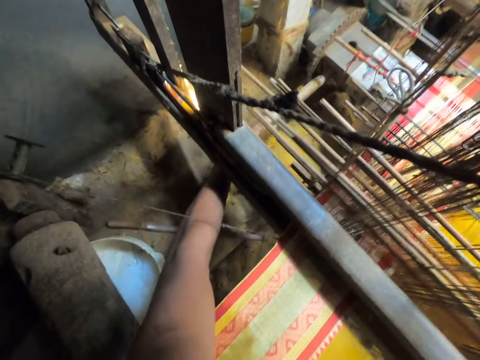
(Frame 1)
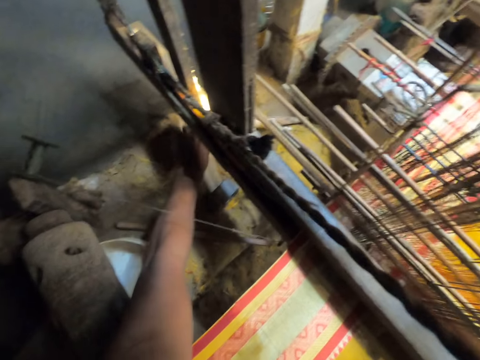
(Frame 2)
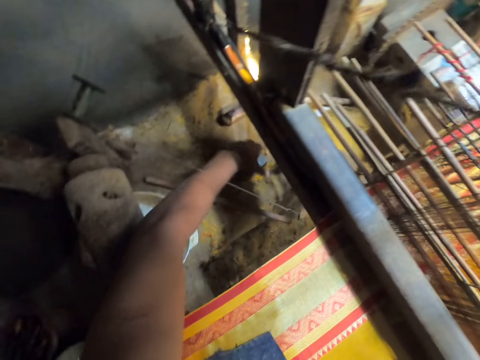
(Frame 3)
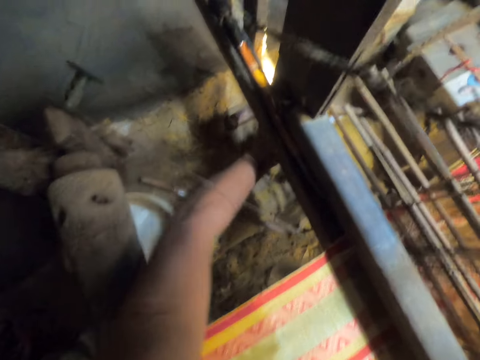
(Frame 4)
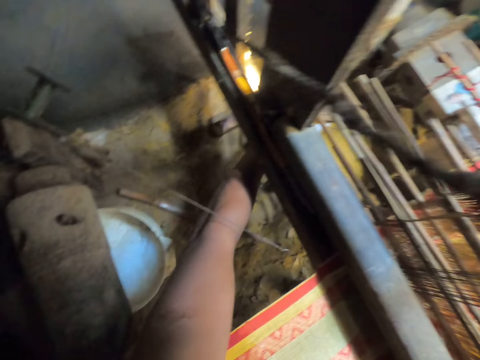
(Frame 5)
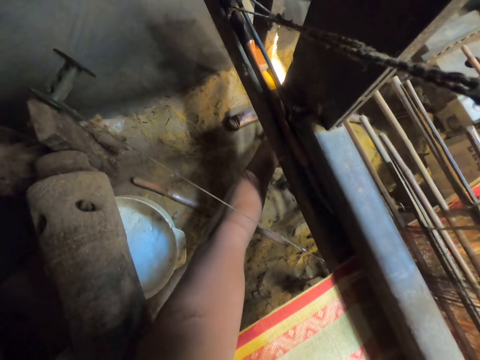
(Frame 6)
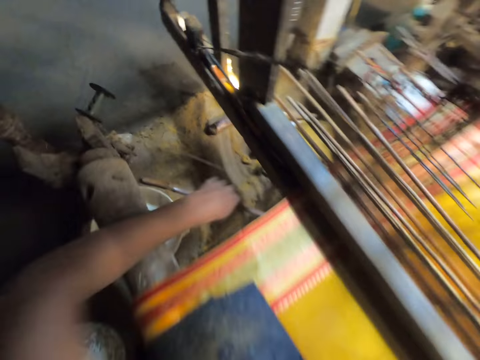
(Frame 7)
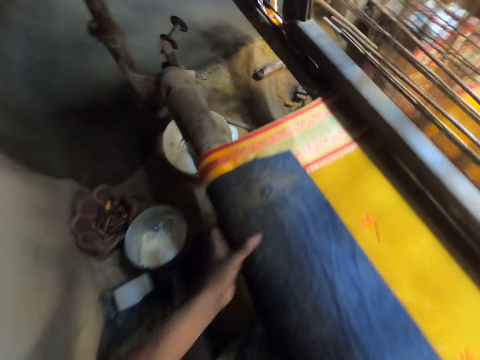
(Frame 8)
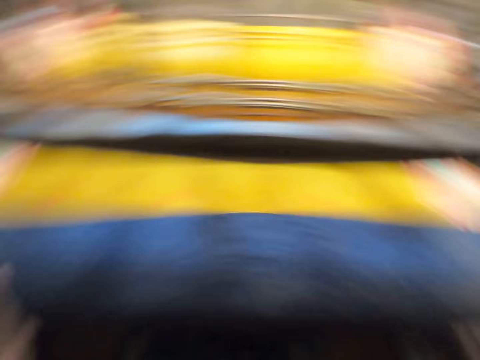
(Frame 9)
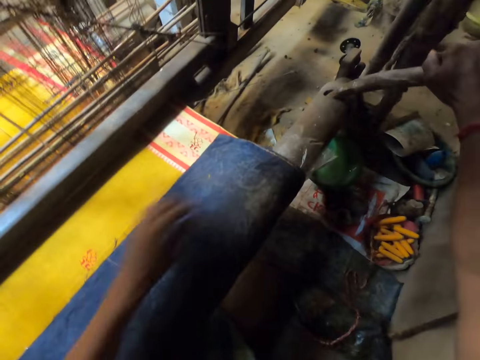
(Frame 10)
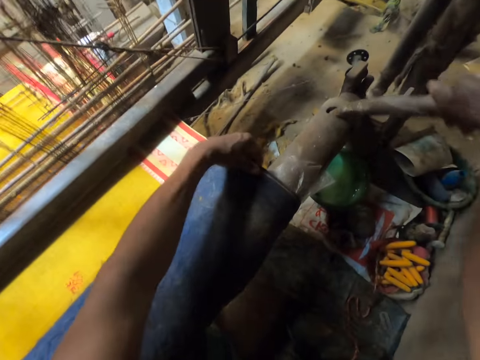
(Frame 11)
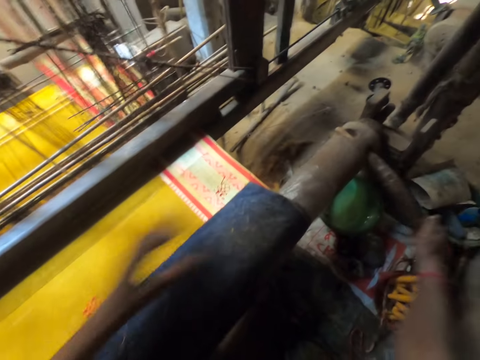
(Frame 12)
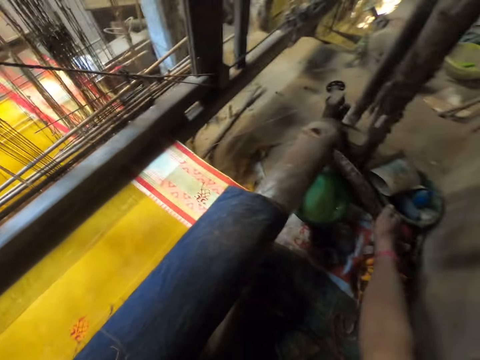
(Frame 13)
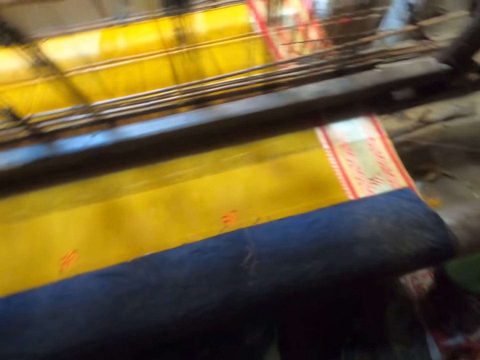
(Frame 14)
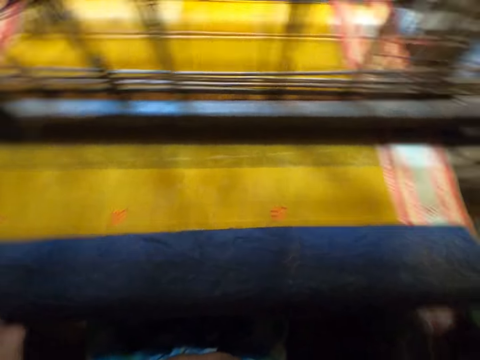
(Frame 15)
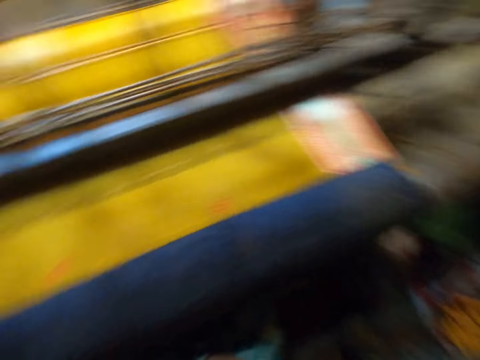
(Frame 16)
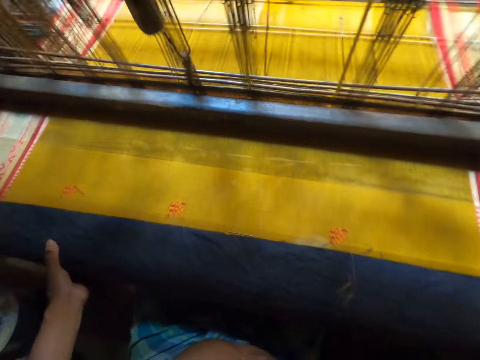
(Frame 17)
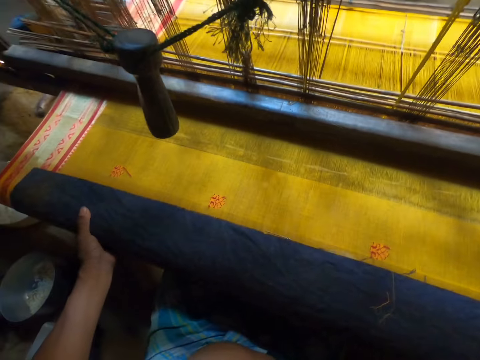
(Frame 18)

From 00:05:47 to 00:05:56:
The camera wearer removes a stick from the handloom with his left hand. He drops the stick on the floor with his left hand. He moves the handloom lever with his left hand. He holds the handloom with his left hand. He holds the handloom with his left hand again. He moves the handloom handle with his right hand. He turns the metal. He moves the handloom with his left hand.

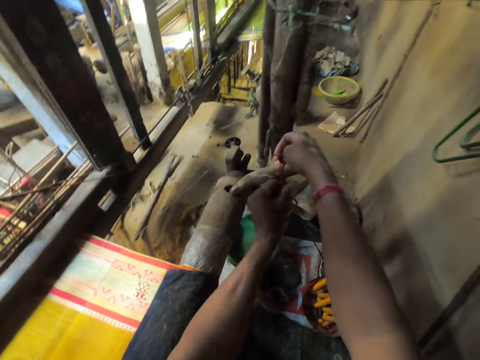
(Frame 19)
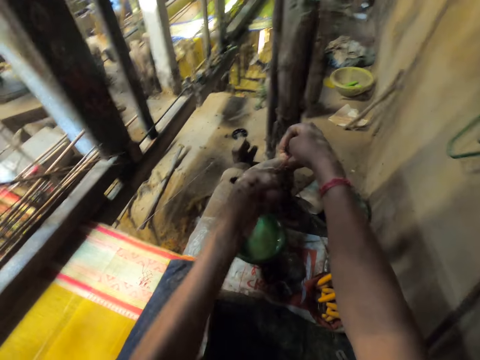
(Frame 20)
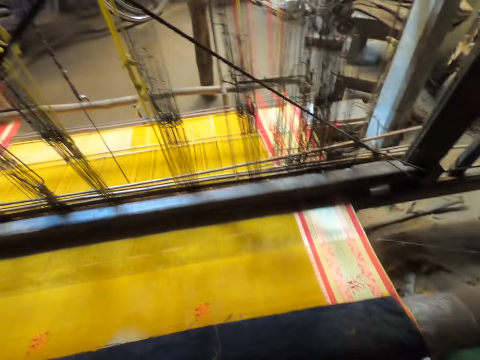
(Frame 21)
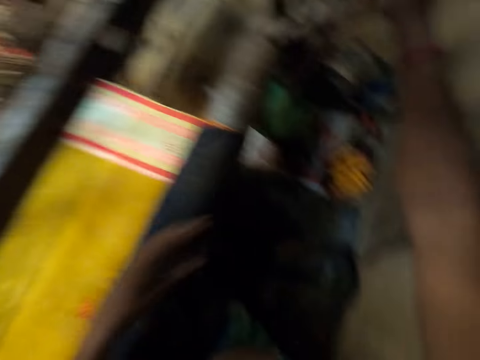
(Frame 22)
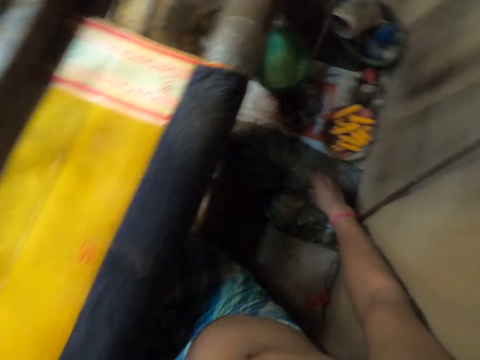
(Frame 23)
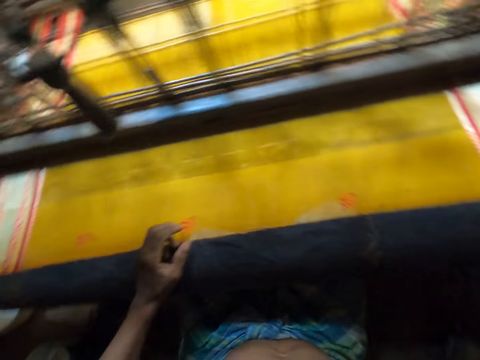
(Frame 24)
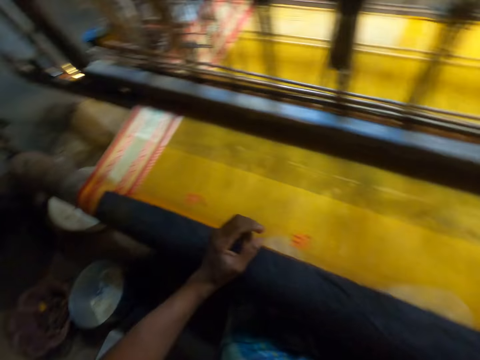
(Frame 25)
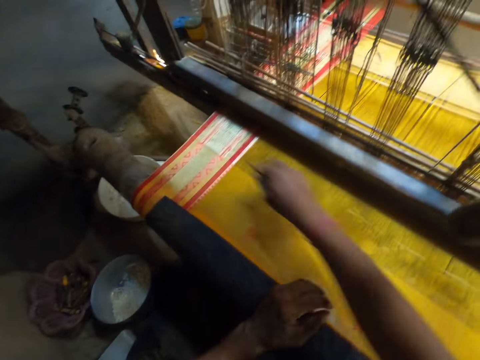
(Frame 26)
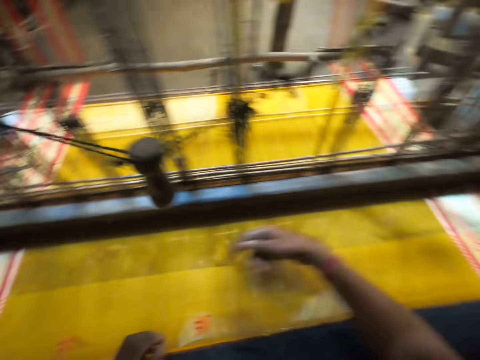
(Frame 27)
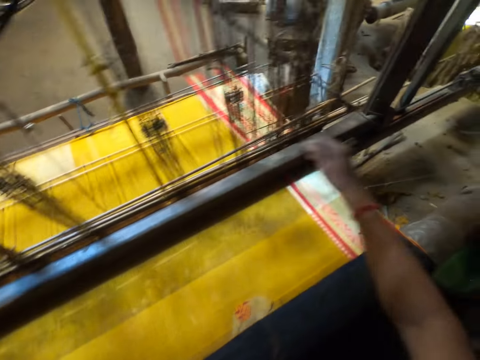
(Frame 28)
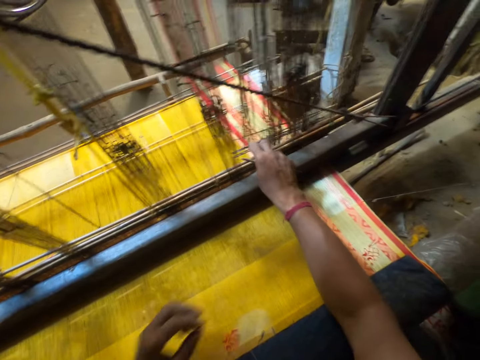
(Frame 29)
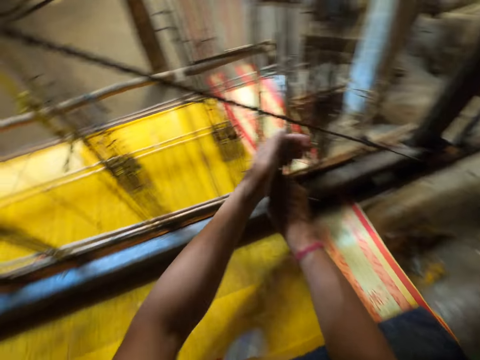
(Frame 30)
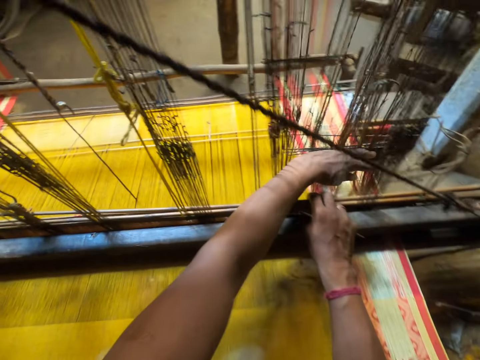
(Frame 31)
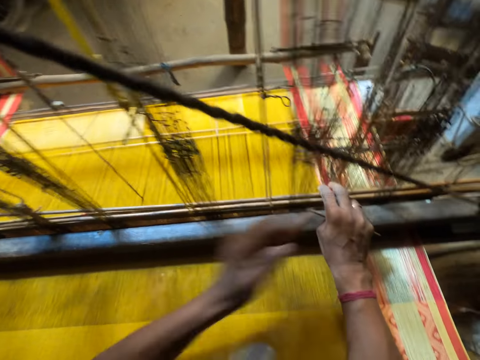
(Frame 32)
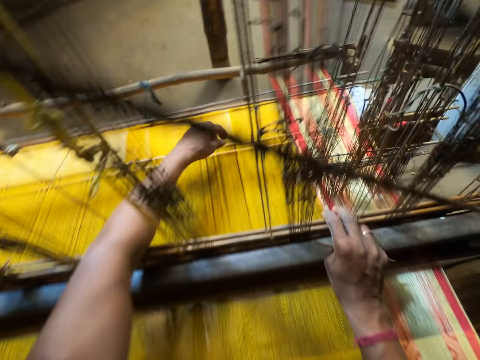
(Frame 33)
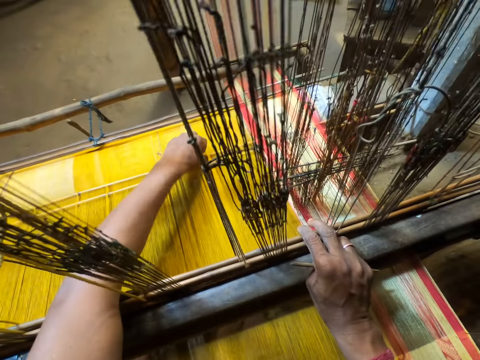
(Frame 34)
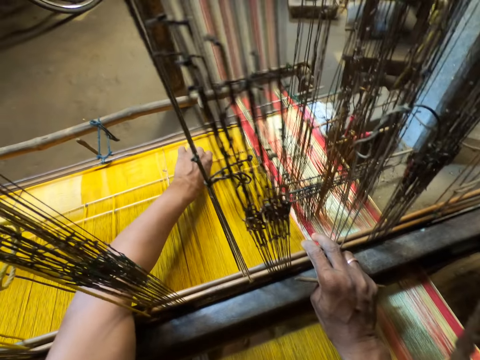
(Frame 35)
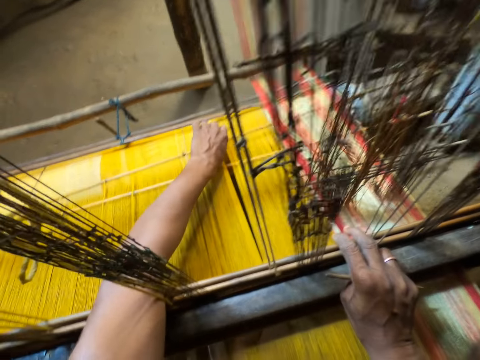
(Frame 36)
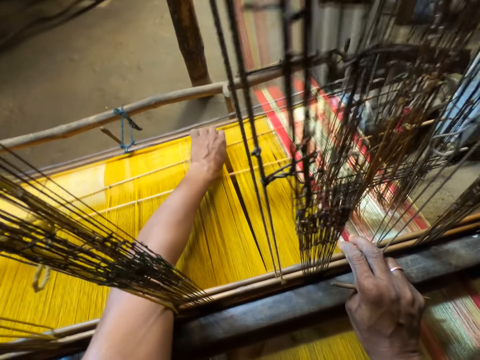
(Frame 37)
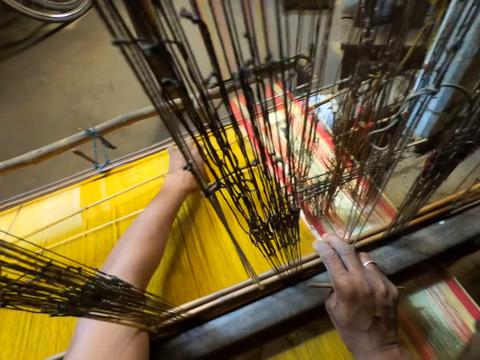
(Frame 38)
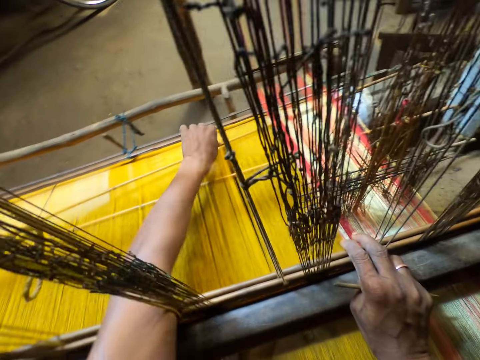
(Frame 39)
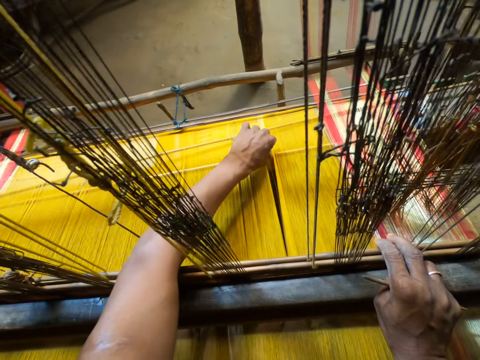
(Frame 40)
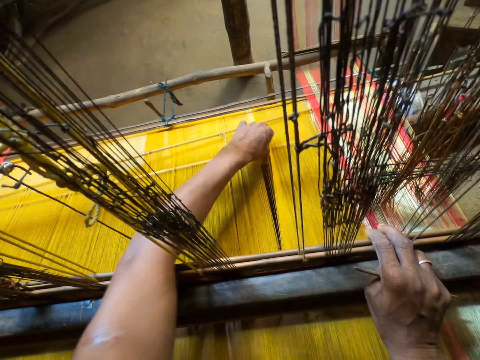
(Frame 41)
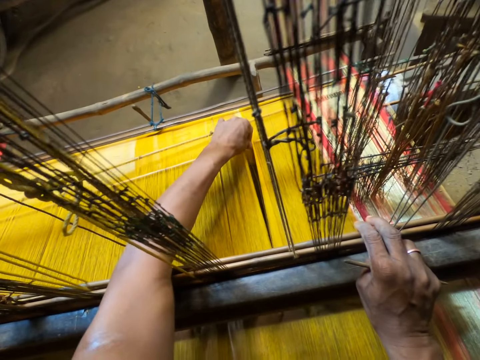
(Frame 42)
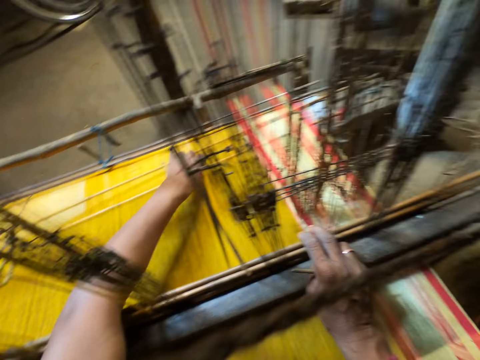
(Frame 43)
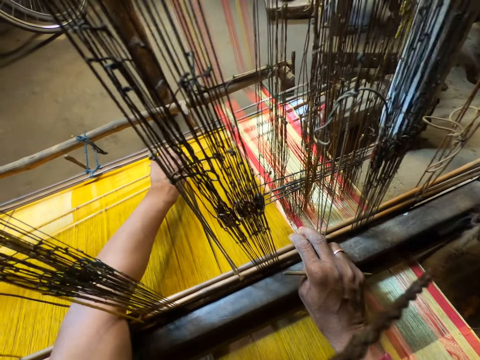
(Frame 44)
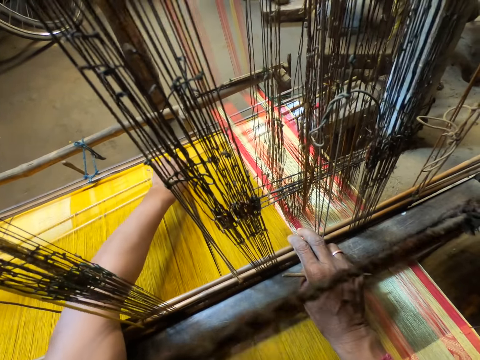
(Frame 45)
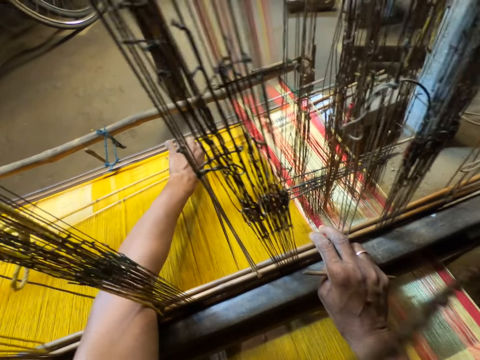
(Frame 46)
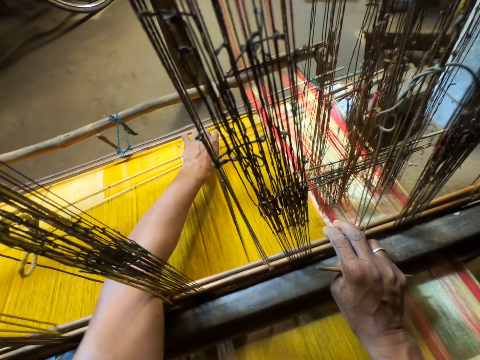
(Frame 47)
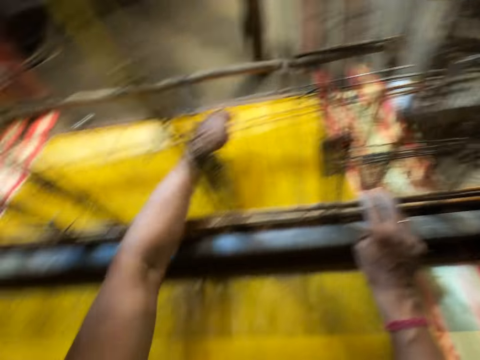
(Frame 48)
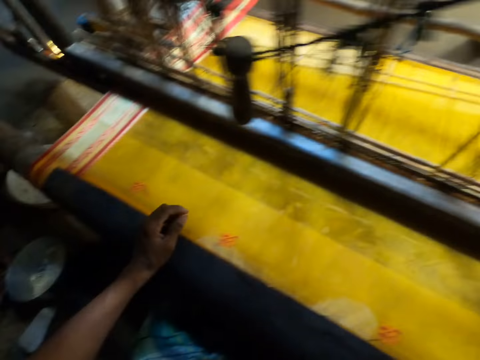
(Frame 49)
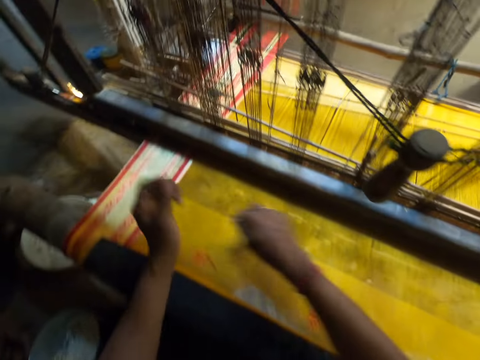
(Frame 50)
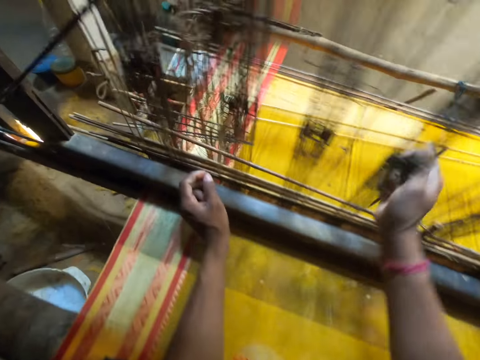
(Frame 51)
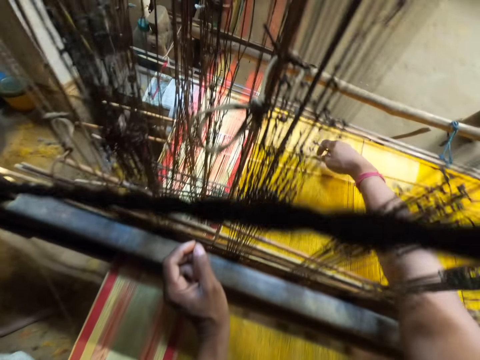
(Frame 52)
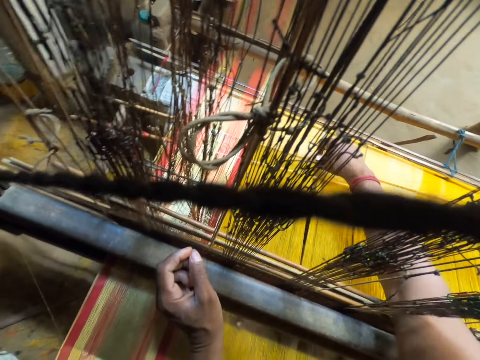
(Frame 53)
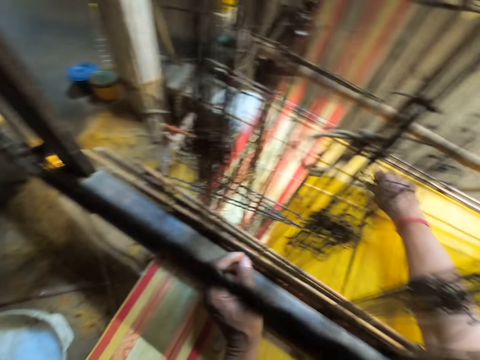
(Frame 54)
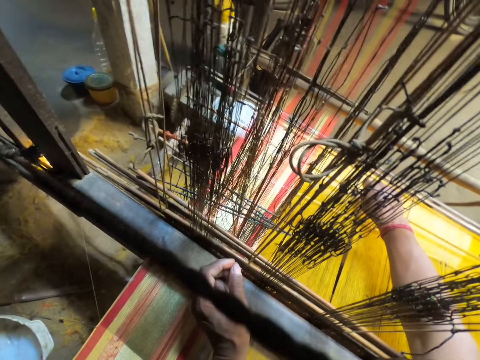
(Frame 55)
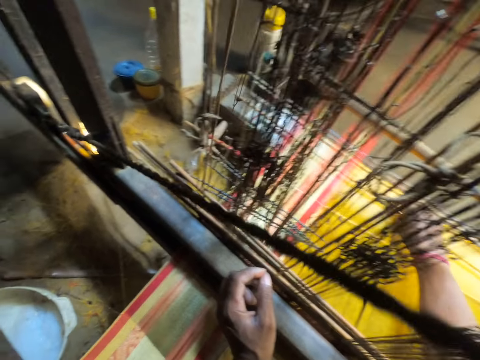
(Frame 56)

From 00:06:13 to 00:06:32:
The camera wearer ties the metal. He picks up a pin from the floor with his right hand. He places his left hand on the handloom. He scrapes the pin on the fabric on the handloom with his right hand. He starts to sew again. He moves the handloom heddles with his right hand. He moves the handloom heddles with his left hand. He moves the handloom reeds with his left hand. He places his left hand on the handloom. He moves the handloom reeds with his right hand.
